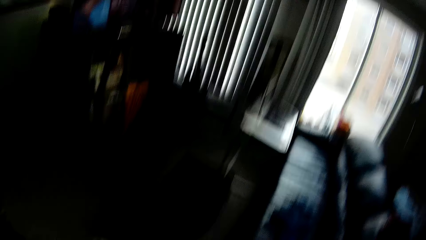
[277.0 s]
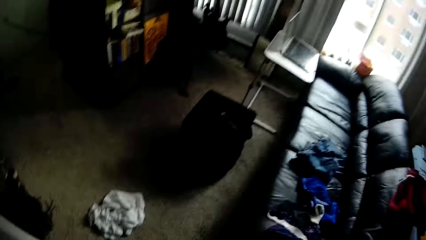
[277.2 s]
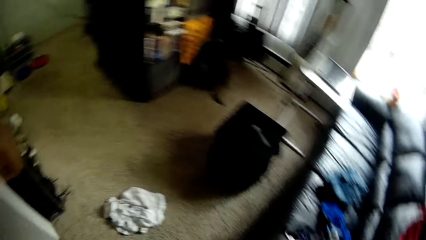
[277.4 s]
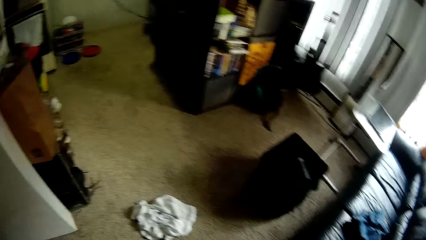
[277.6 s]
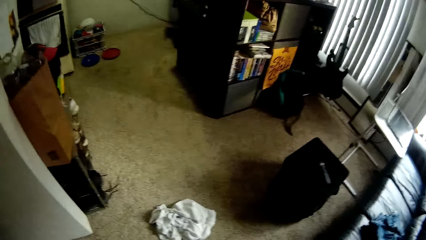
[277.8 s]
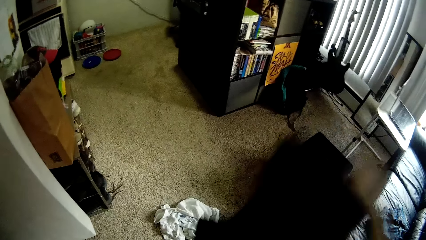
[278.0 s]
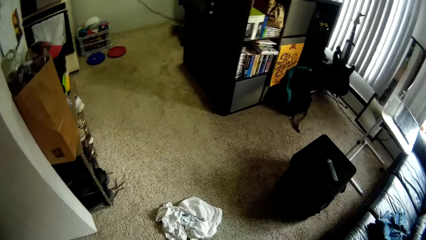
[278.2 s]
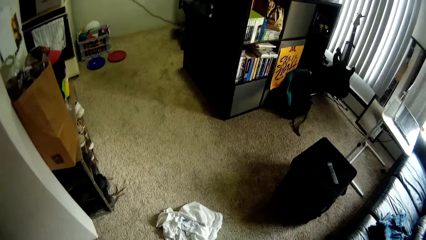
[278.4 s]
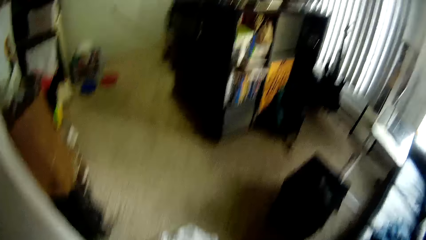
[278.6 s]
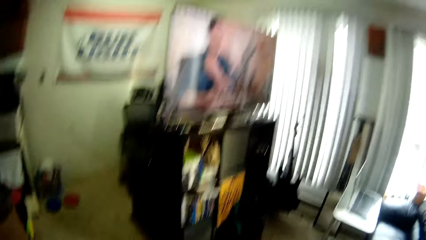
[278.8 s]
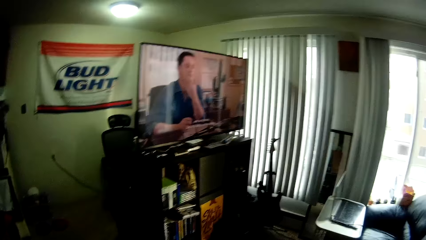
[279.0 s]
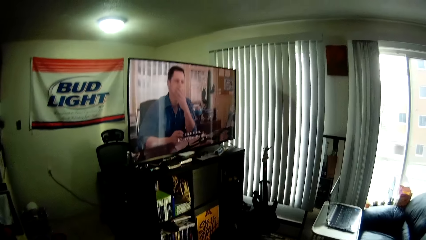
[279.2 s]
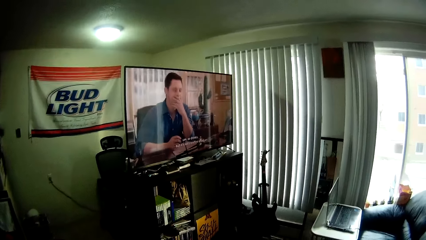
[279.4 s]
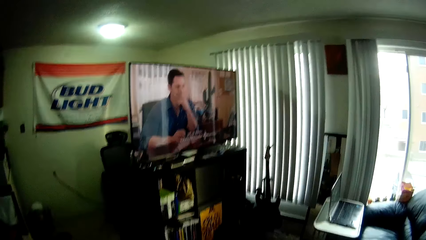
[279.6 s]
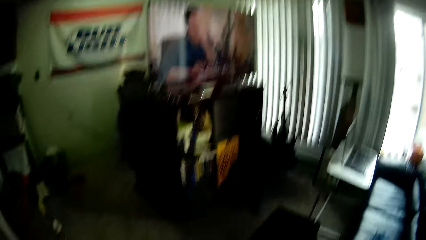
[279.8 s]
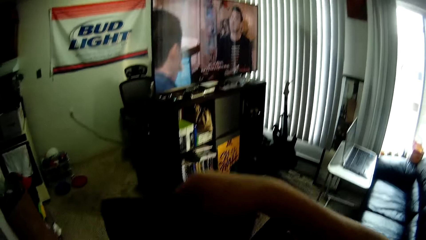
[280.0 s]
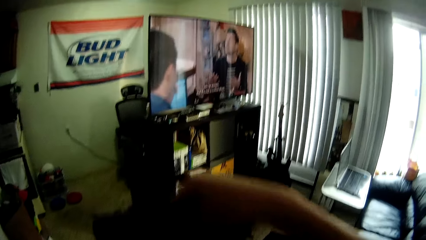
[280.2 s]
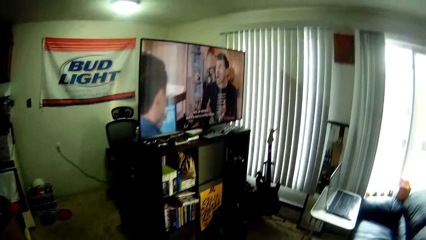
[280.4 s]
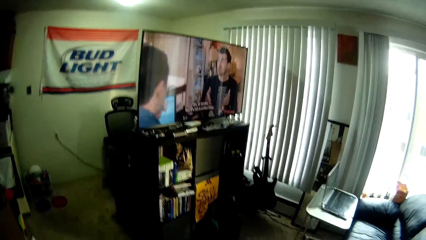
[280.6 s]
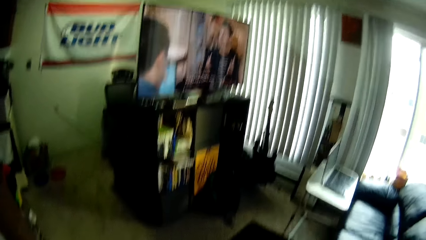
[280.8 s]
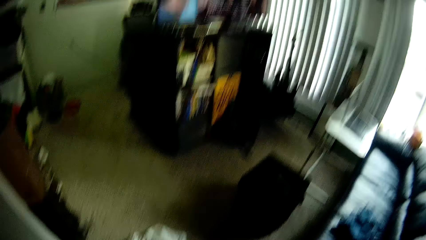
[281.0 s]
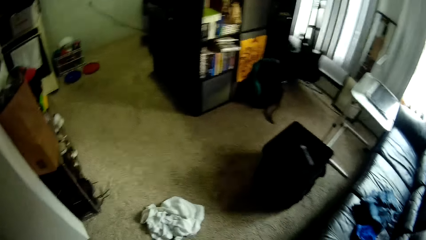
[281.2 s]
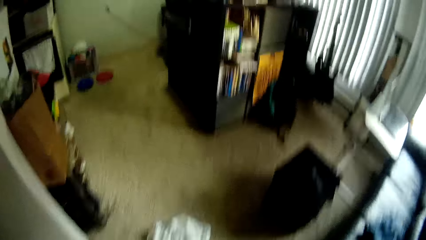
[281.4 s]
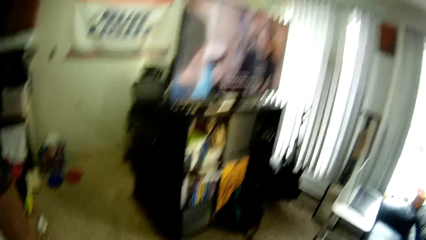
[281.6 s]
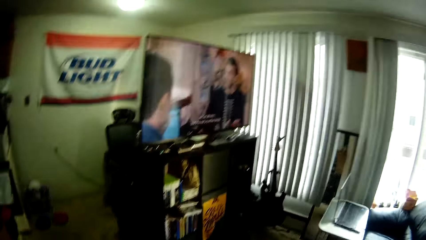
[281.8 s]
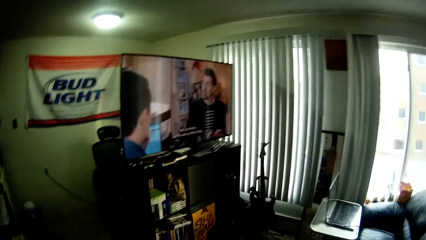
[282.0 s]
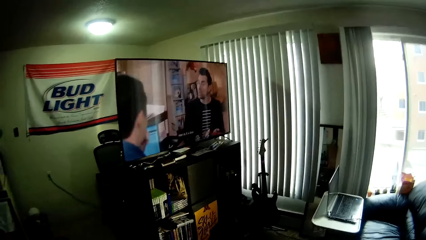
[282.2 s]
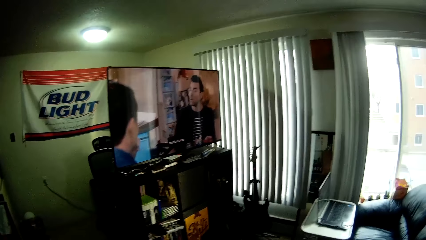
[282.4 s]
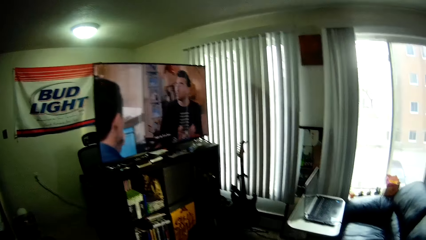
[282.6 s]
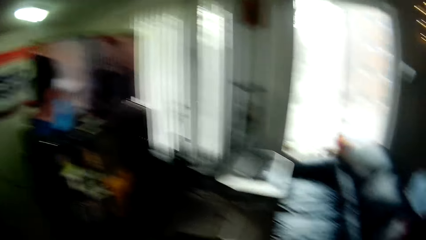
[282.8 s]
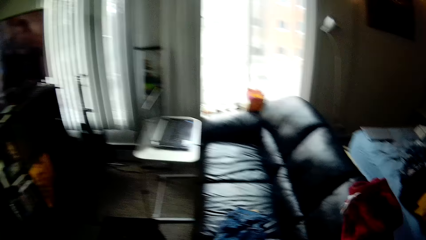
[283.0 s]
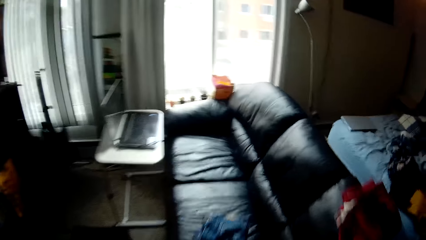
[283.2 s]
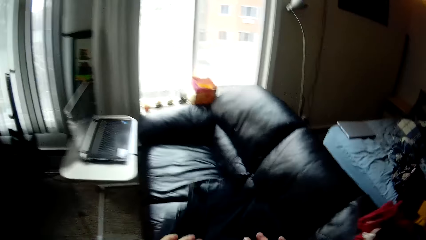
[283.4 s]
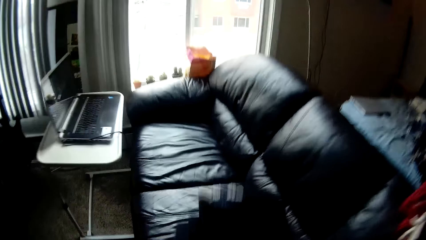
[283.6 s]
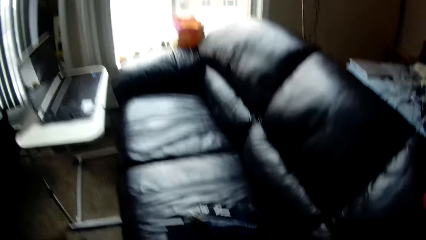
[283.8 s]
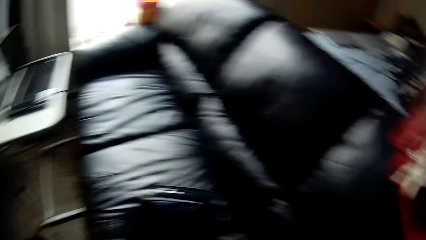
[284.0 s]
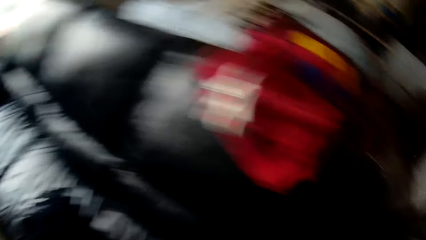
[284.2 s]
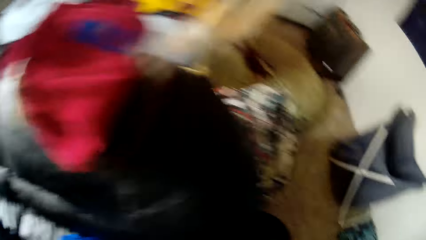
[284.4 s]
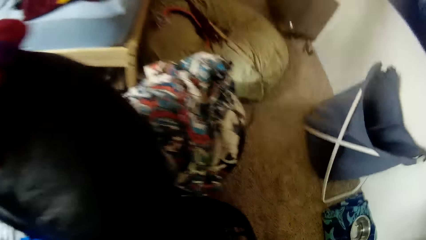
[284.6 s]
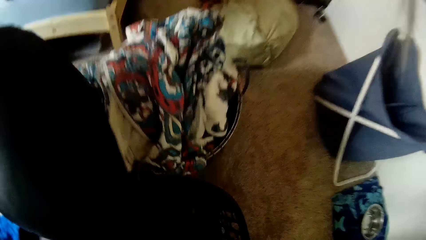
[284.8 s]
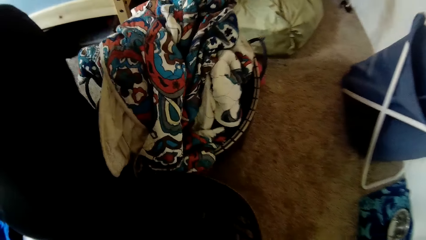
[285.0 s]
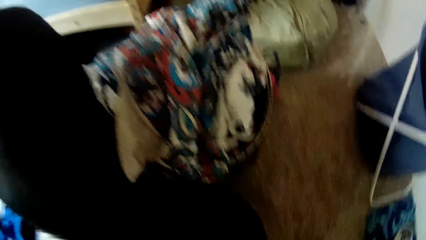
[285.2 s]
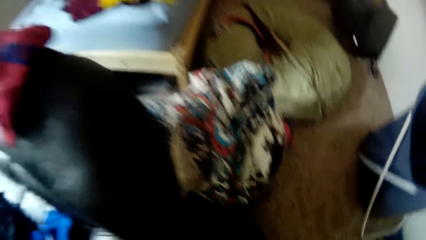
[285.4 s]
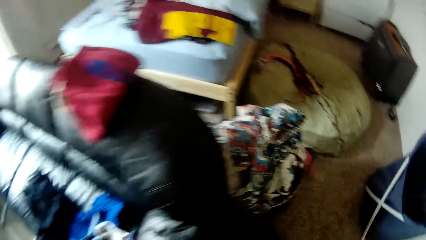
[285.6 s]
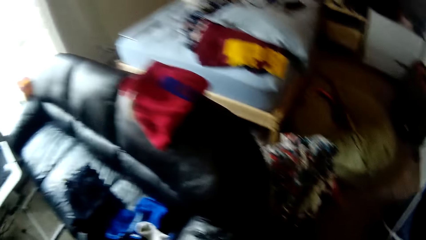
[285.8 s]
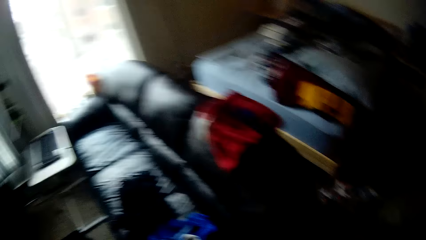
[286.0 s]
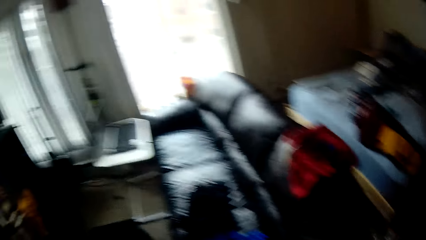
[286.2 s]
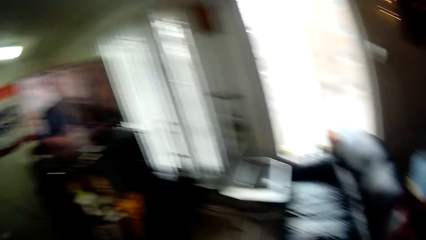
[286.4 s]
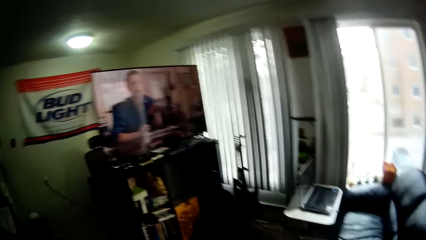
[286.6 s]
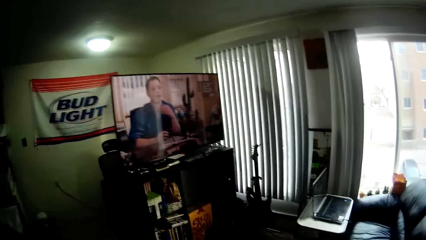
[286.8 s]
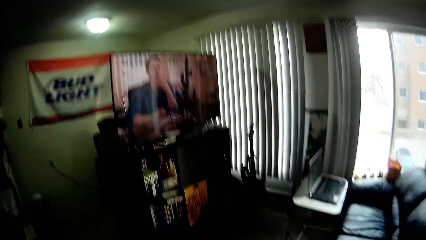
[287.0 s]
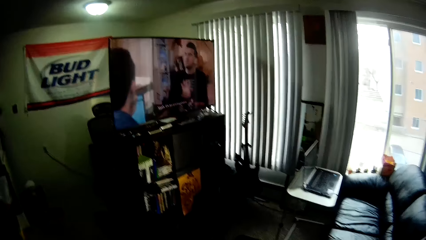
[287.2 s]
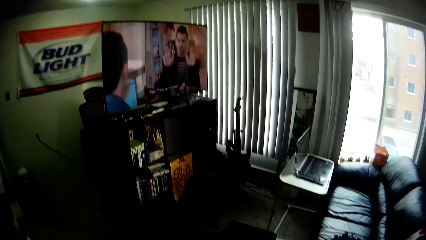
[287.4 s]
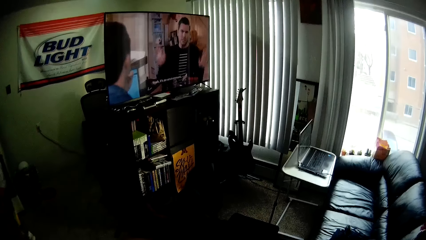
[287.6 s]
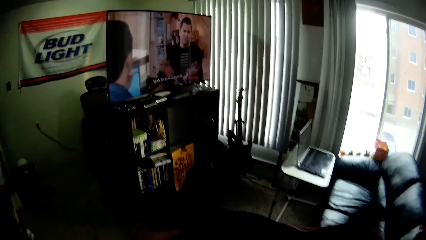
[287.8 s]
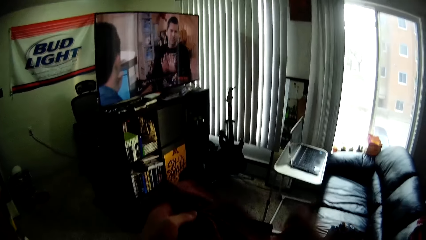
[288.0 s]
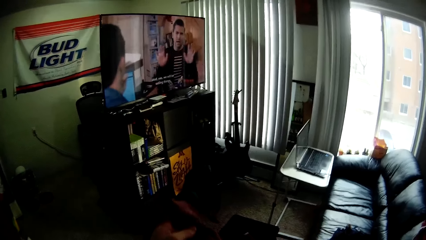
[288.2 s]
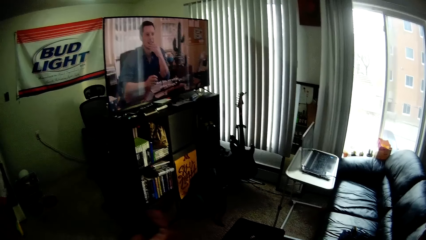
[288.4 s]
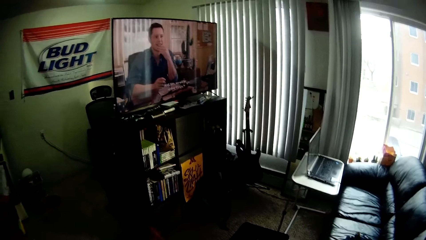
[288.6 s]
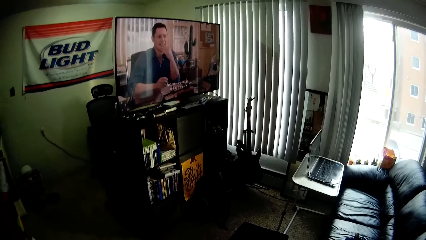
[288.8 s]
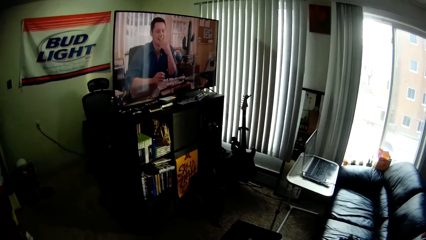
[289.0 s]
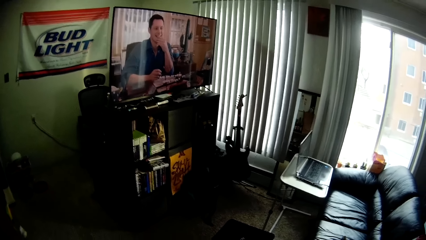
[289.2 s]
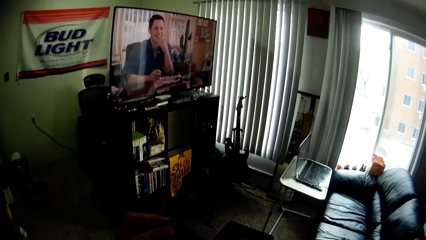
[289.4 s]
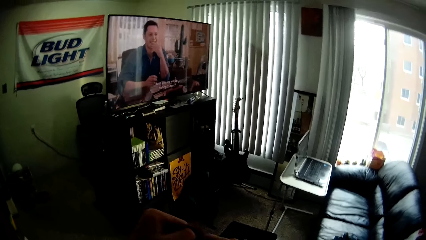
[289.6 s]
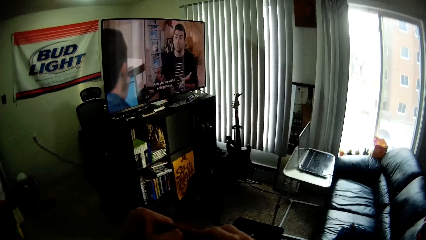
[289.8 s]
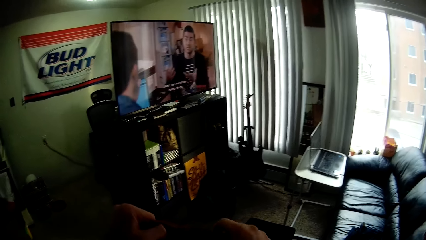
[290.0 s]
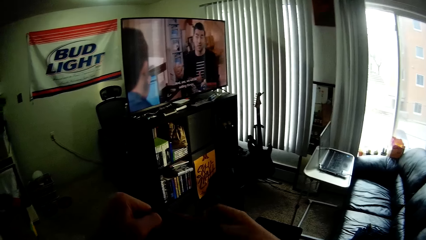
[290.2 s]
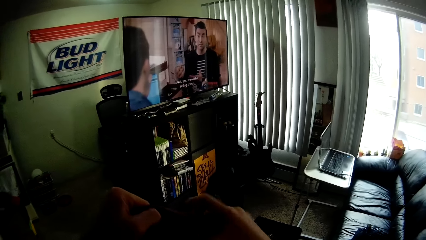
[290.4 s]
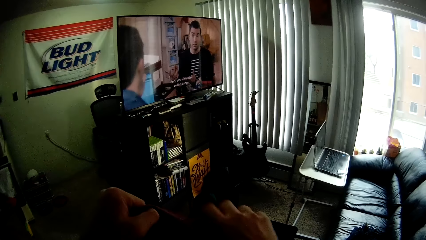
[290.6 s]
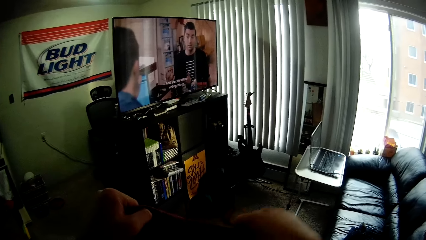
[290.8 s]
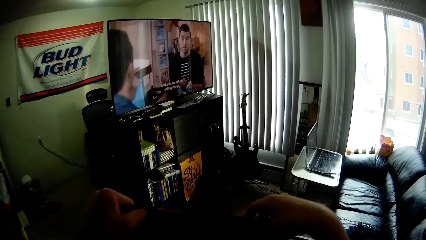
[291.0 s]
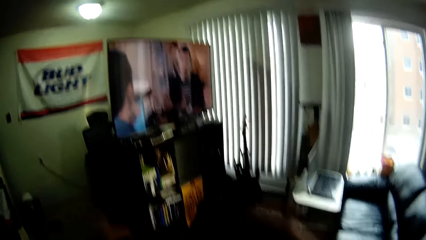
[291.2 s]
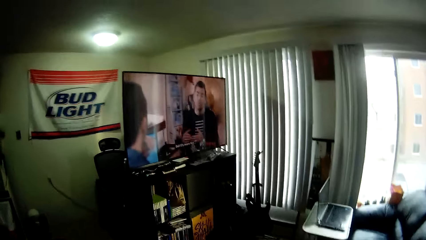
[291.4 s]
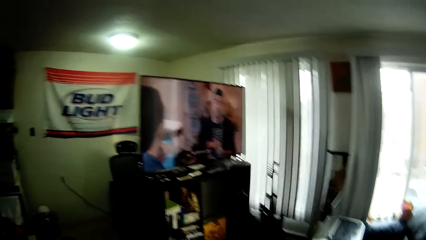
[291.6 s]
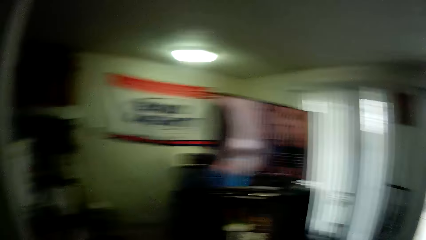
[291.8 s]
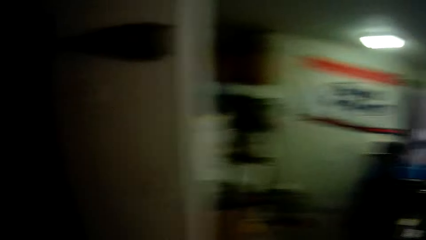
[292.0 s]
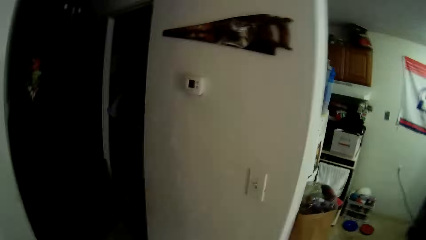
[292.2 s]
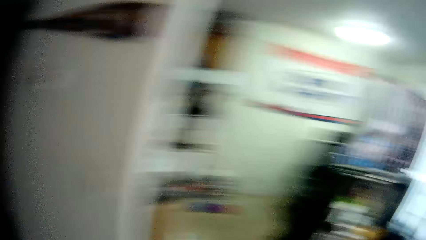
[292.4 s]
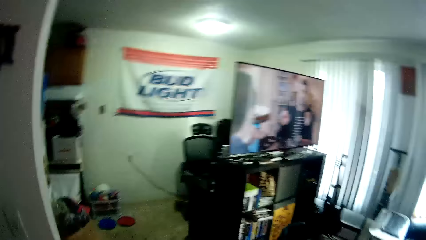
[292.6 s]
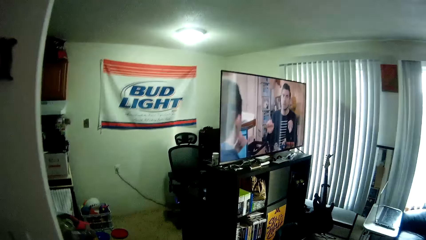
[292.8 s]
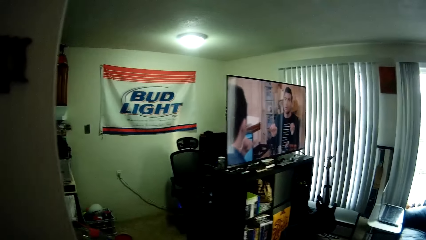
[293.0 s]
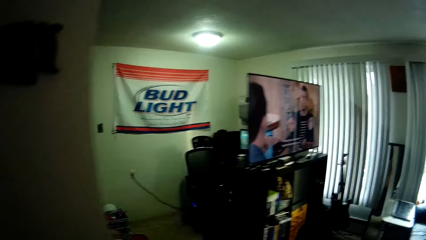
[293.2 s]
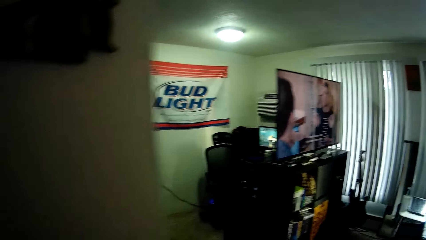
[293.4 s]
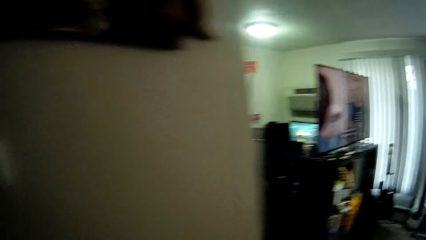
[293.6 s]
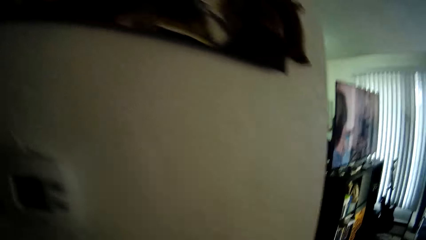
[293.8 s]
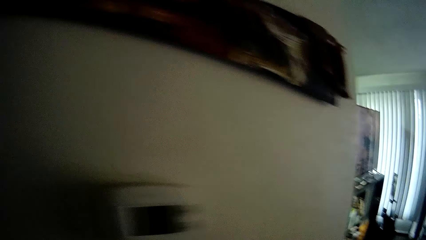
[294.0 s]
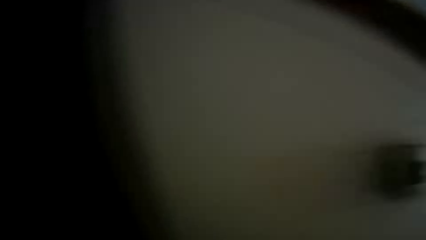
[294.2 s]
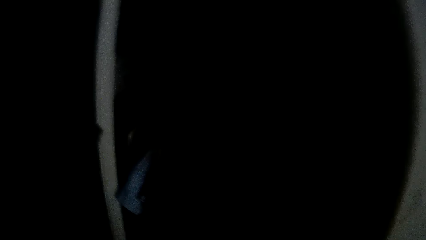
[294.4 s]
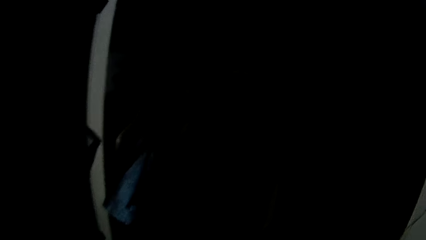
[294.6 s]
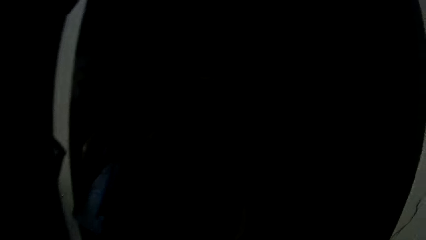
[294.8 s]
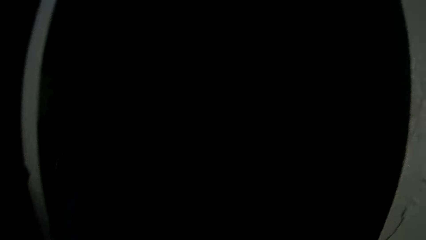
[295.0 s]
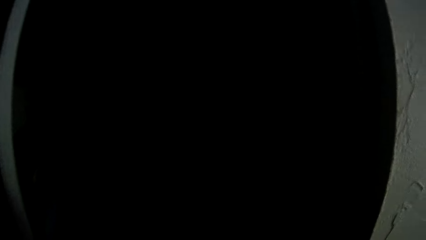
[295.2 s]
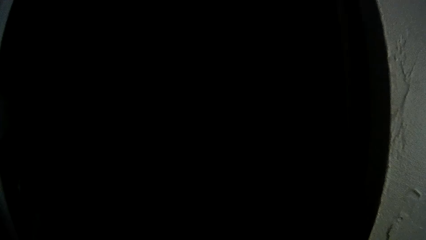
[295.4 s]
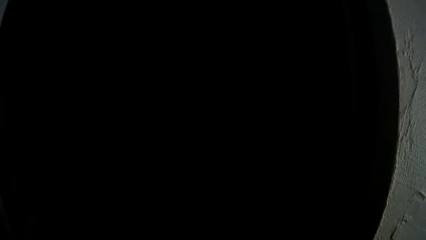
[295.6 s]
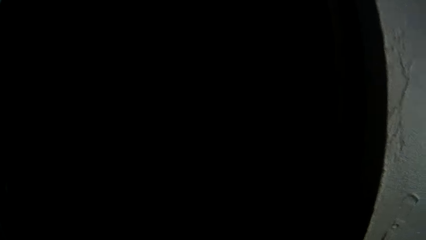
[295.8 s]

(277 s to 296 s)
The camera wearer drops the trousers on the chair with his hands. He takes a cloth, folds the cloth, and touches the cloth with both hands. He walks.
